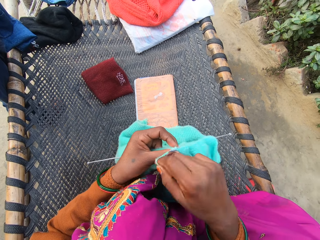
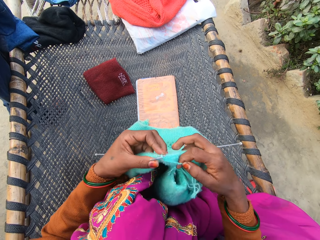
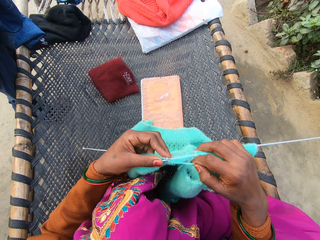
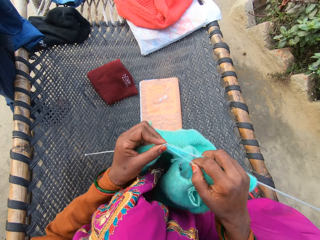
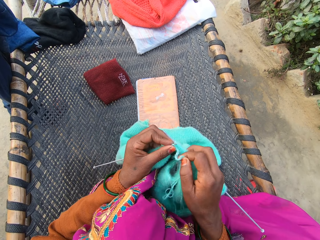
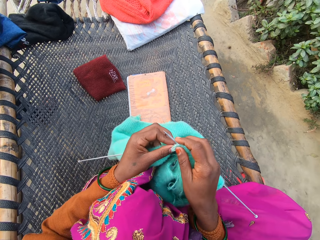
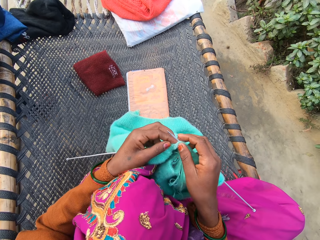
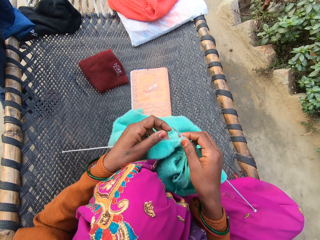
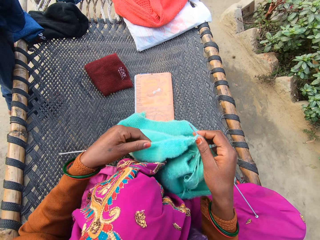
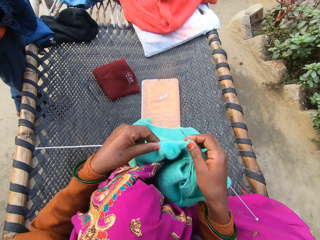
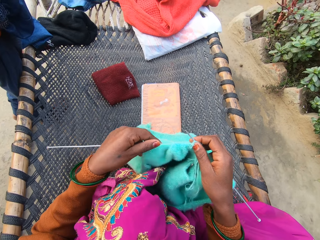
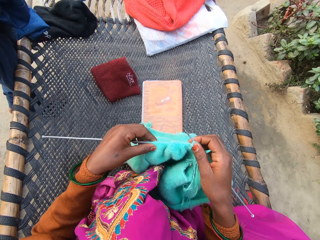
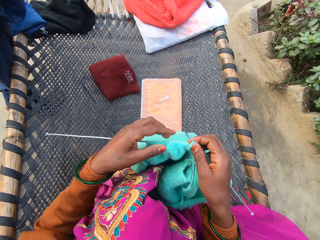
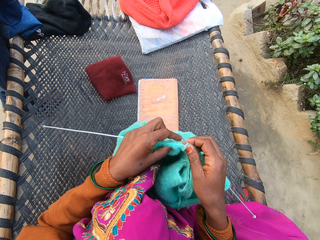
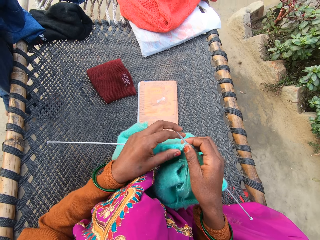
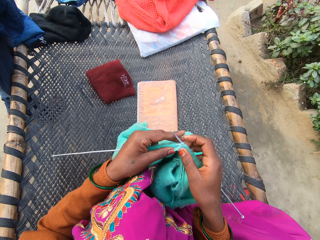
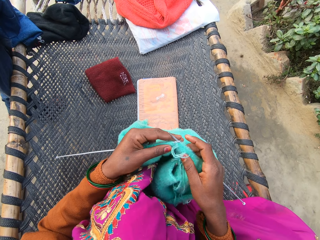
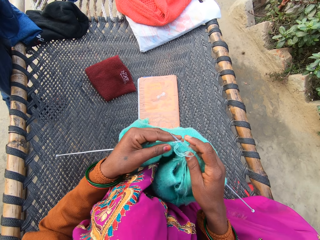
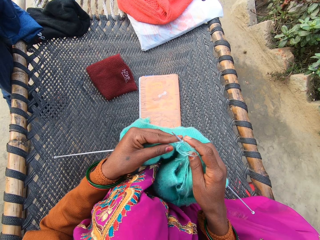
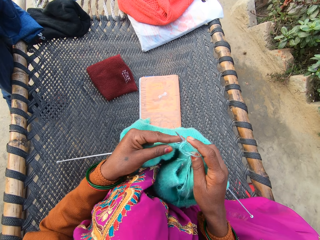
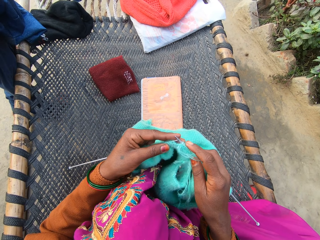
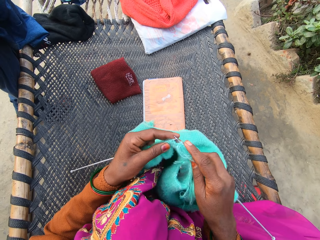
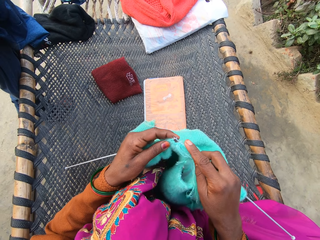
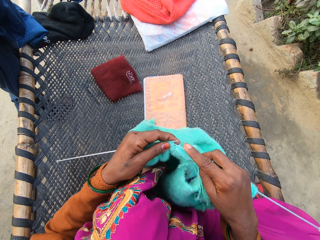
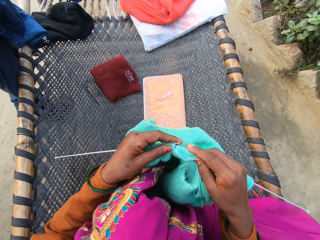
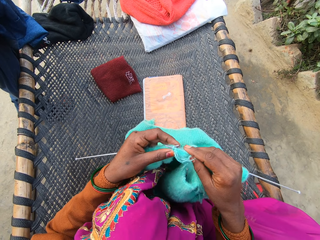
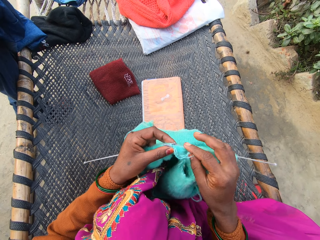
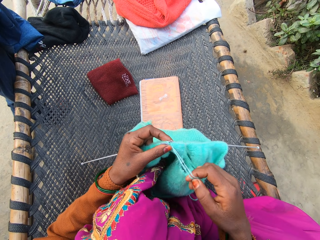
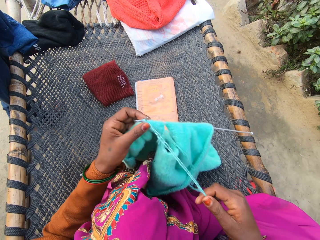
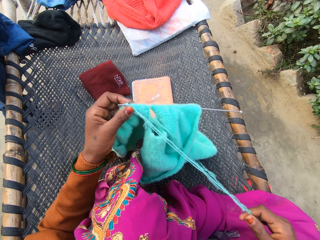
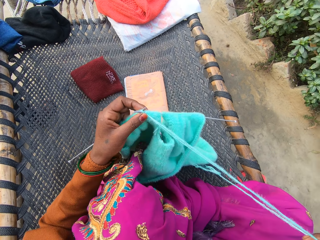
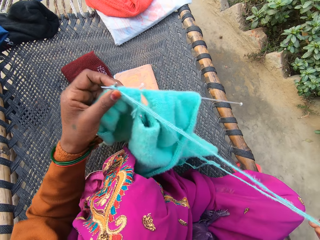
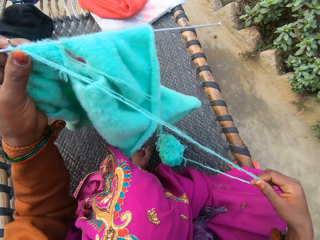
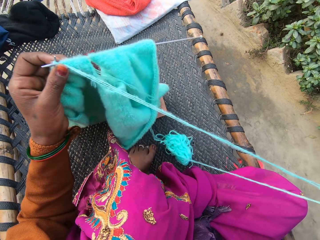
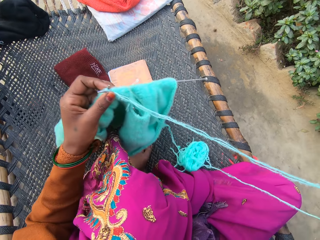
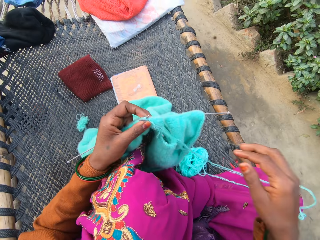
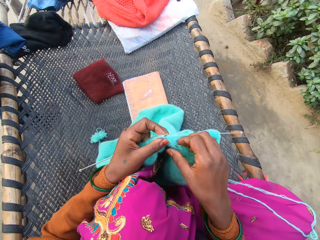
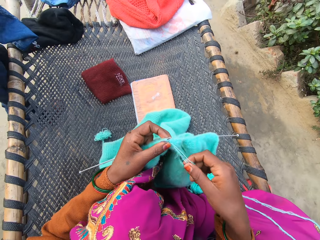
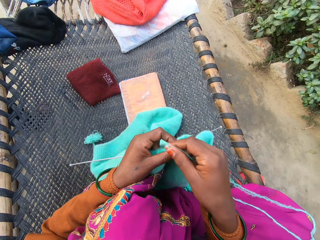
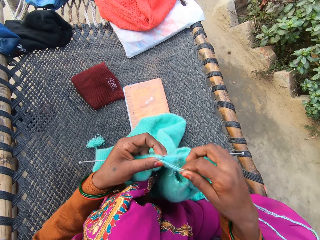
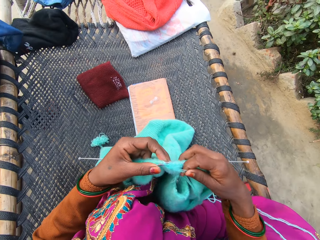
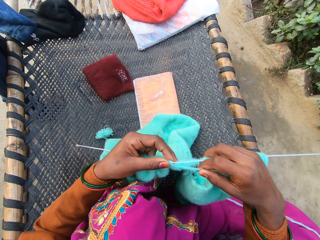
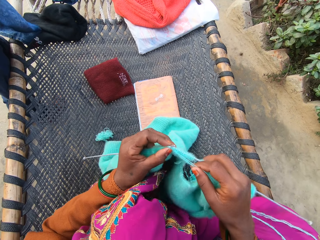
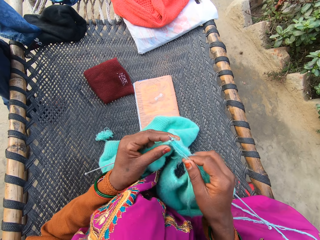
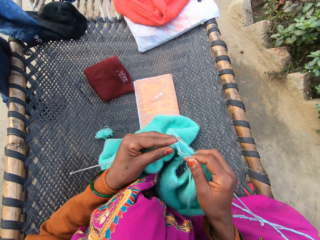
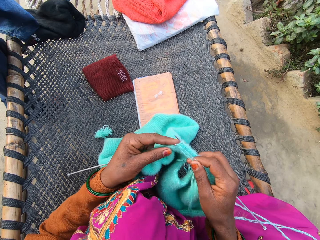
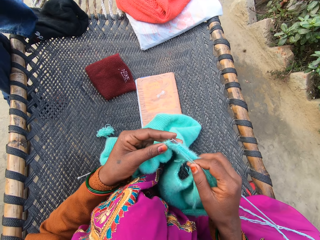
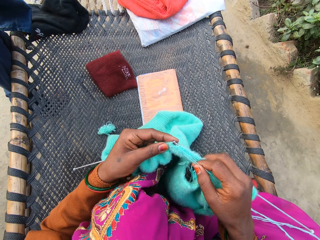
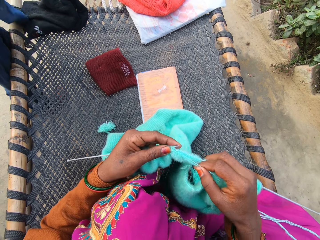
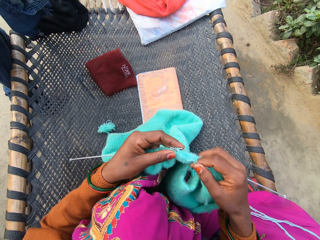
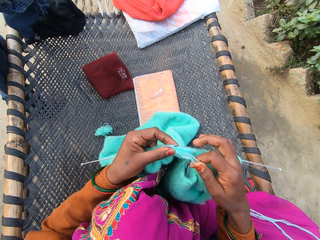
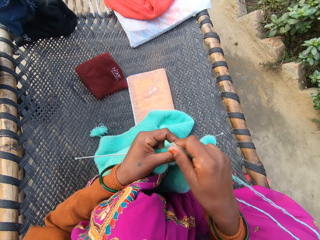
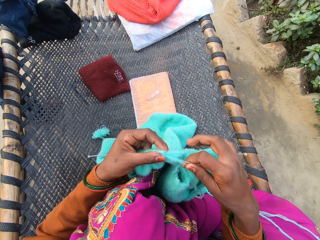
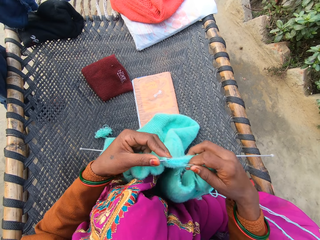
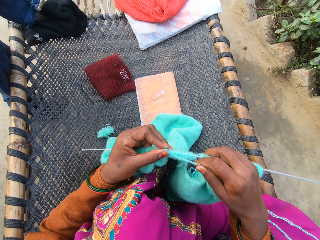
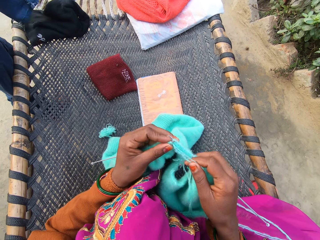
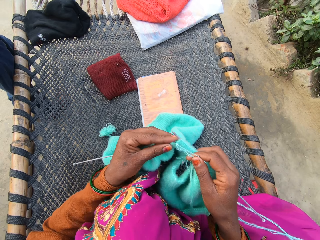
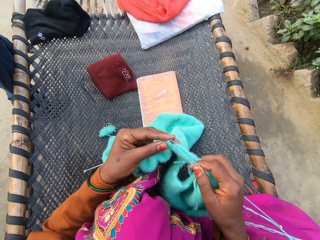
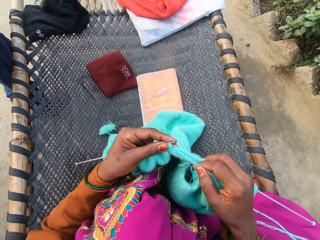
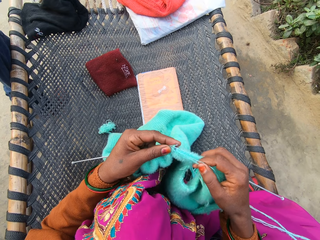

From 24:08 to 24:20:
The camera wearer adjusts the fabric. She crochets the fabric. She pulls the thread of the yarn with her right hand on the rattan mat. She knits the yarn with knitting needles in both of her hands on the rattan.

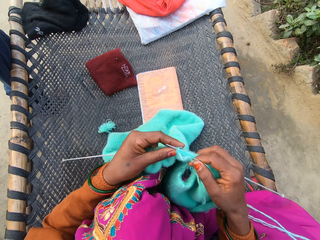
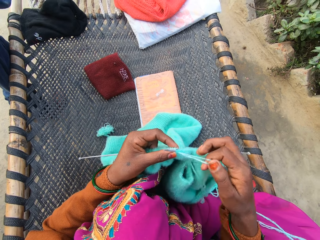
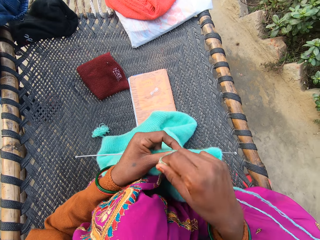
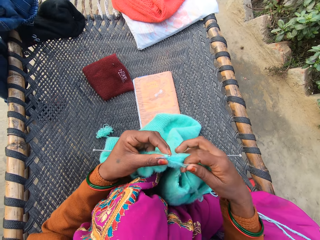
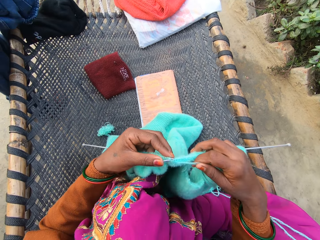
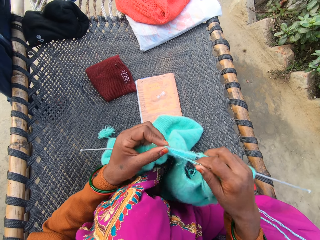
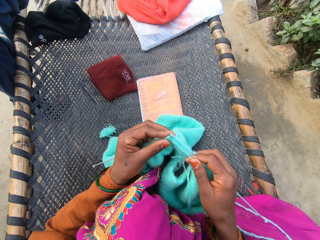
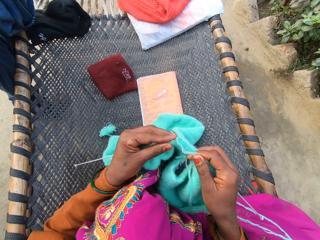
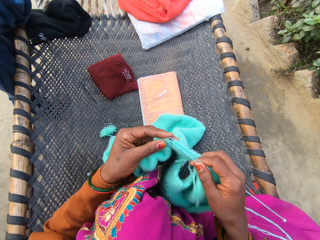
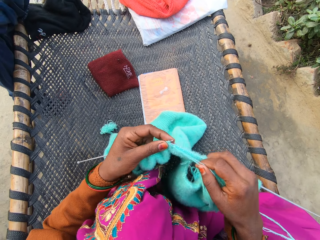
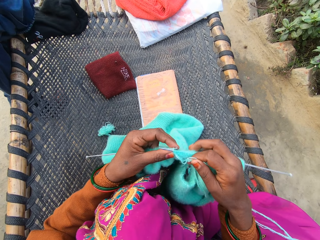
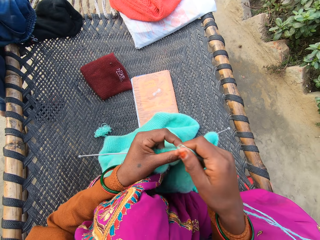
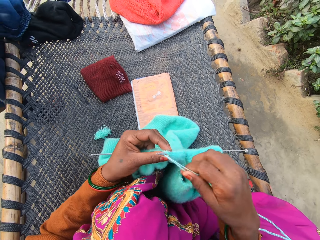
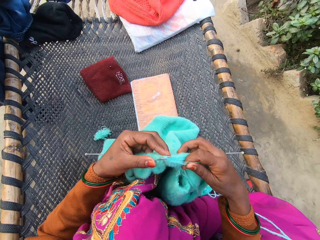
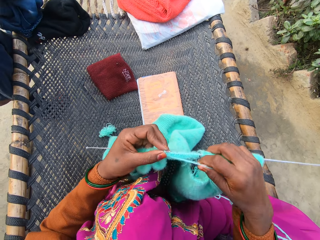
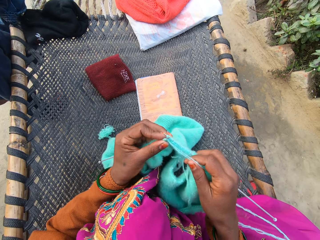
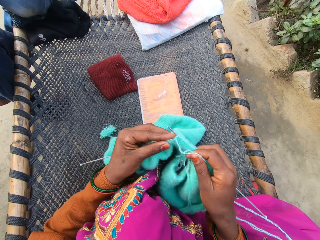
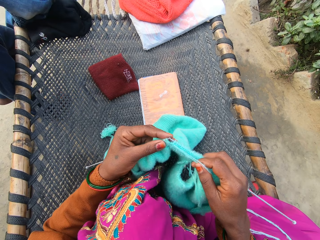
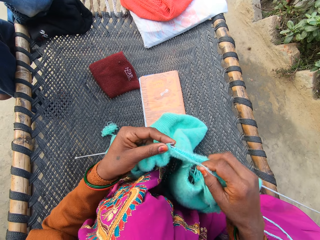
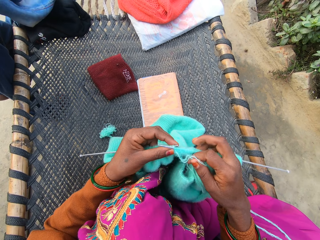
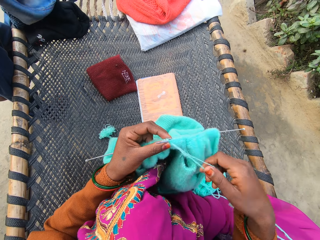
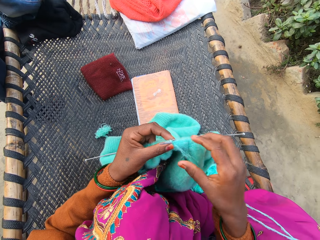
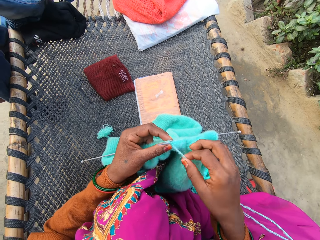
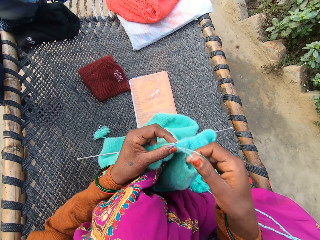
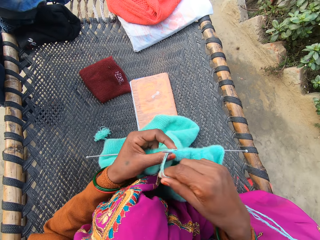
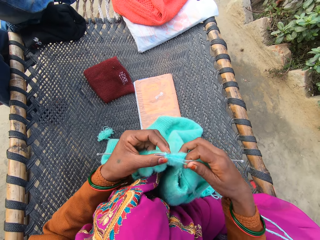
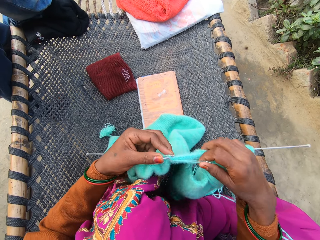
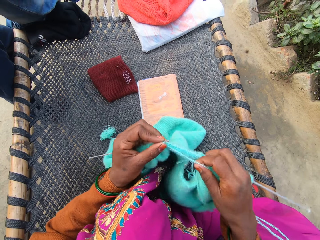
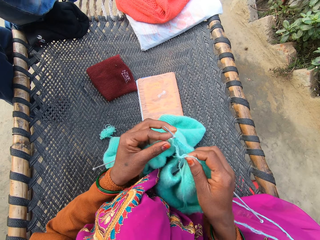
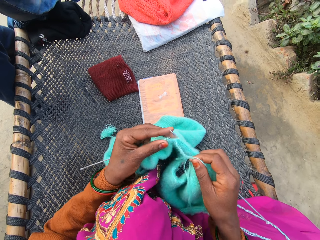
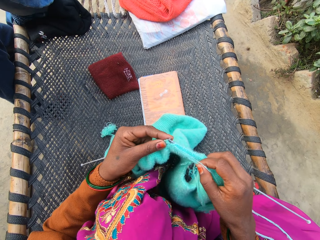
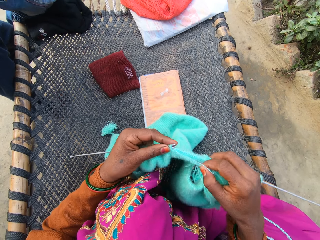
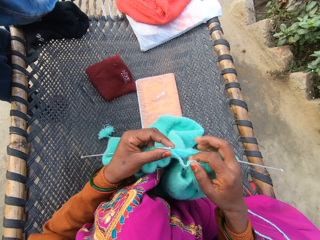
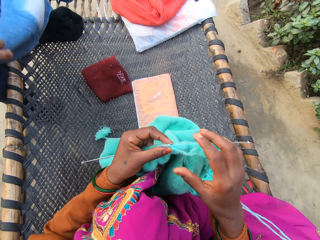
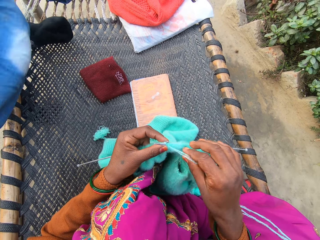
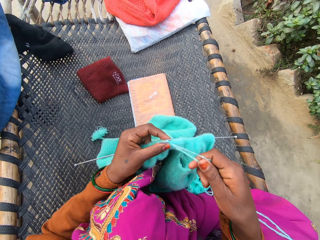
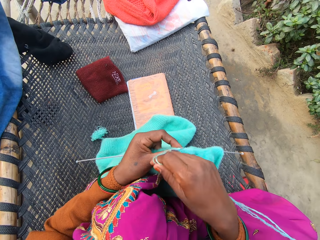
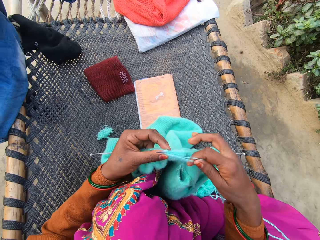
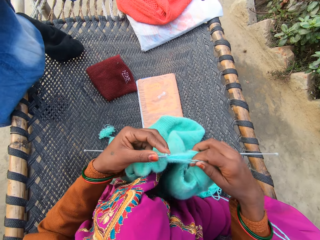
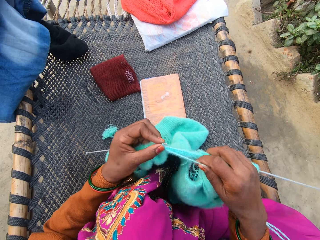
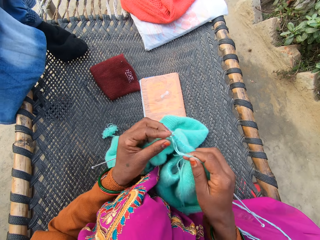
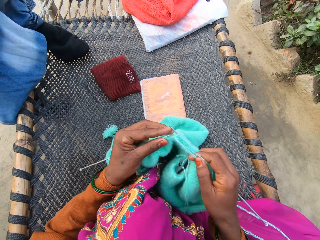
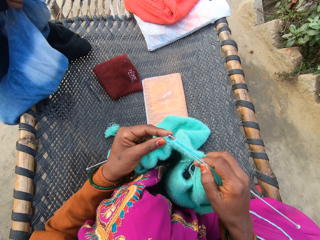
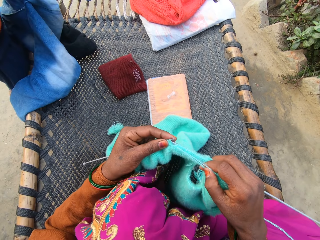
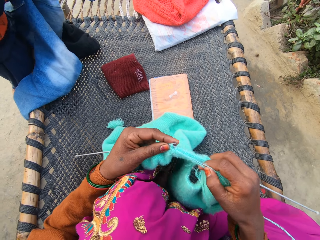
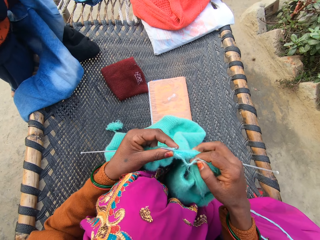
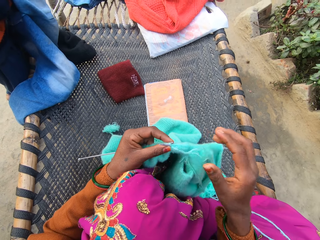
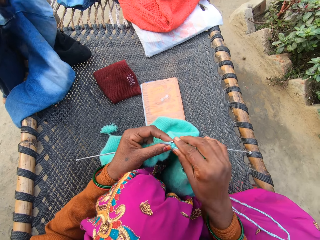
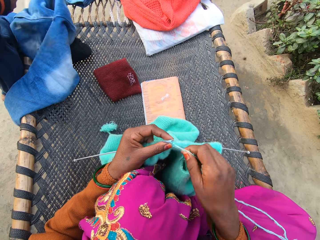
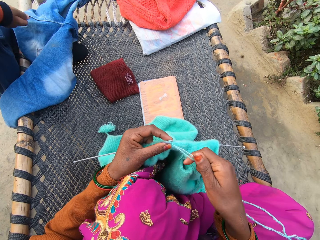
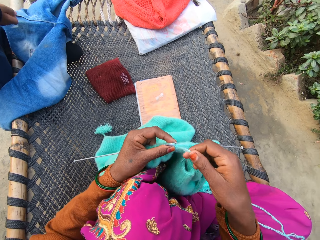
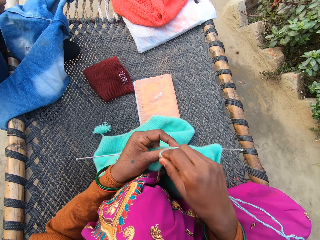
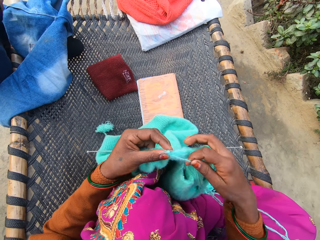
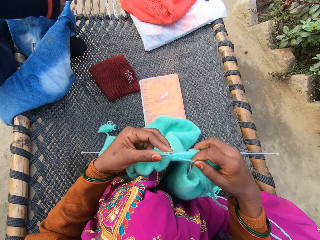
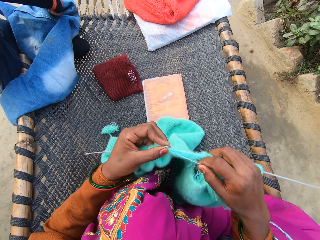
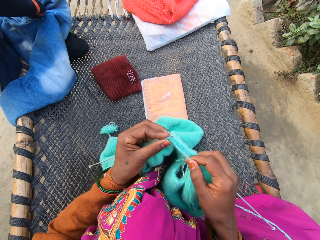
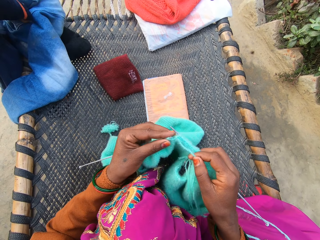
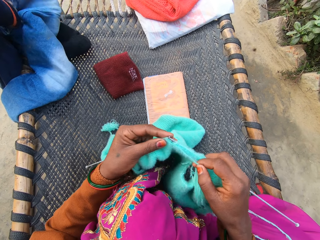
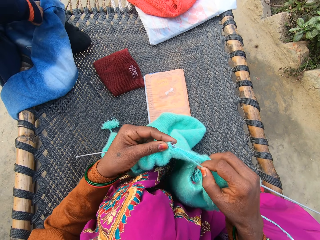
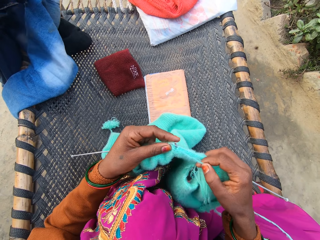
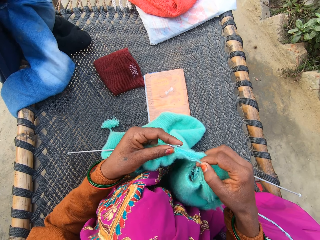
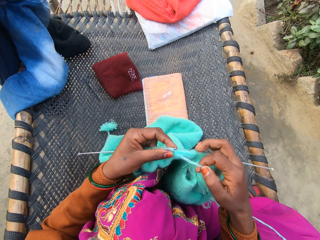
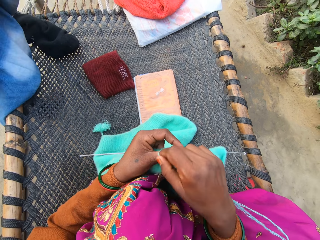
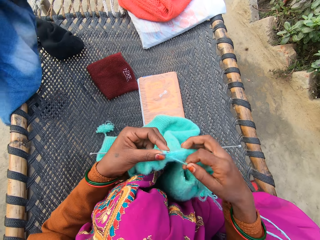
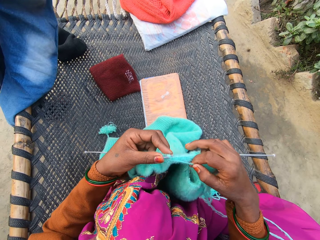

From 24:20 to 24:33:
The man drops the jean on the rattan mat with his right hand. He picks up the jean from the rattan mat with his right hand.
